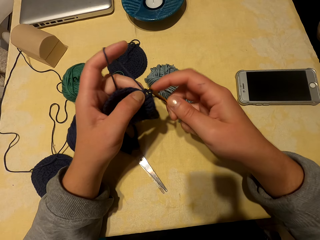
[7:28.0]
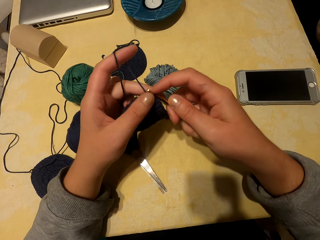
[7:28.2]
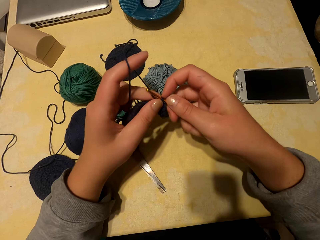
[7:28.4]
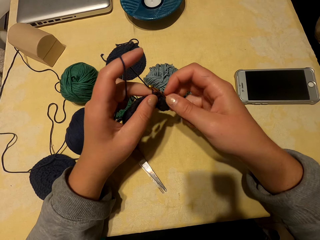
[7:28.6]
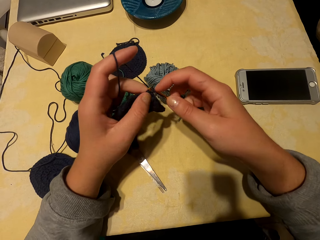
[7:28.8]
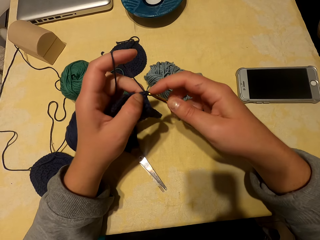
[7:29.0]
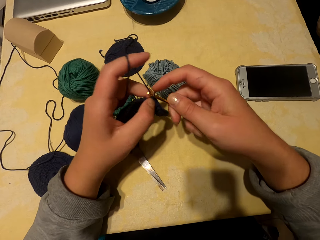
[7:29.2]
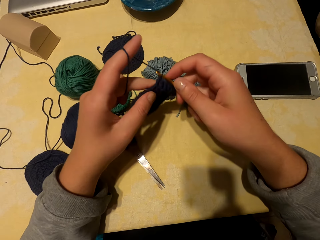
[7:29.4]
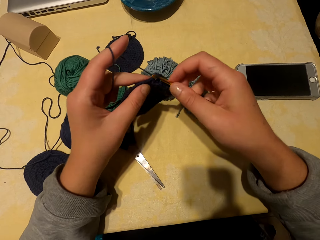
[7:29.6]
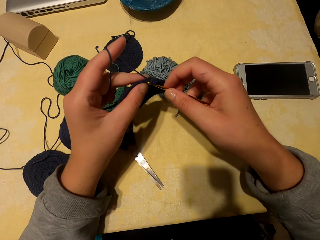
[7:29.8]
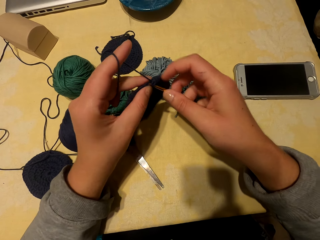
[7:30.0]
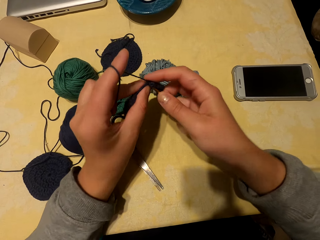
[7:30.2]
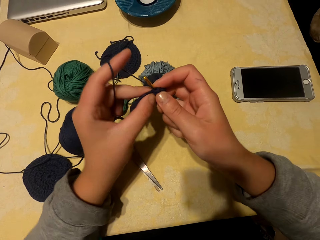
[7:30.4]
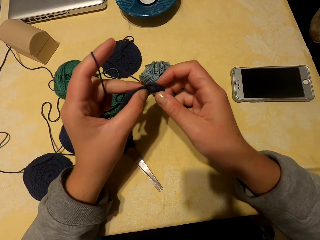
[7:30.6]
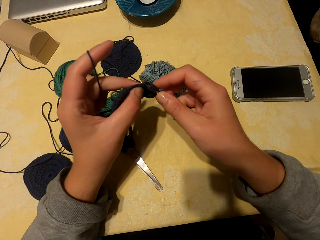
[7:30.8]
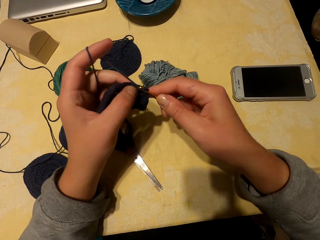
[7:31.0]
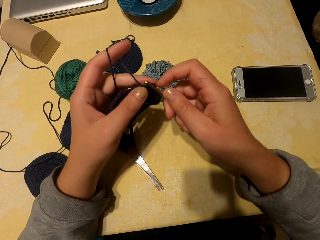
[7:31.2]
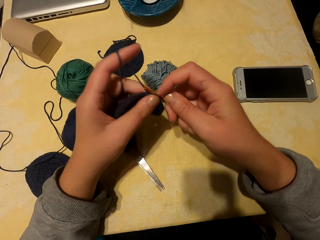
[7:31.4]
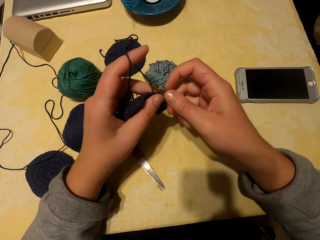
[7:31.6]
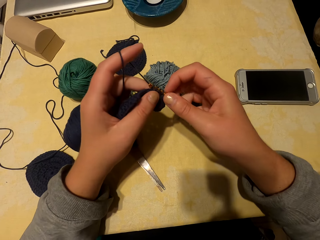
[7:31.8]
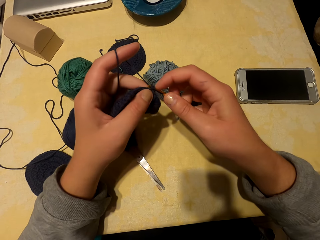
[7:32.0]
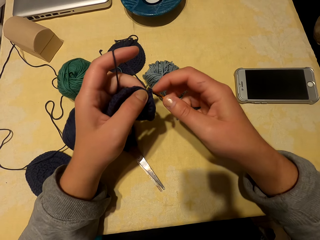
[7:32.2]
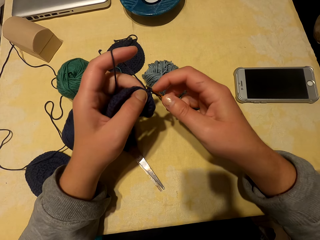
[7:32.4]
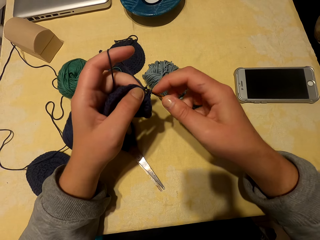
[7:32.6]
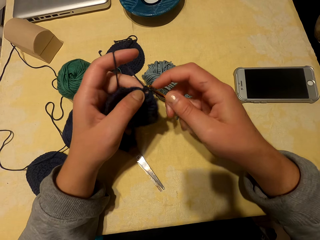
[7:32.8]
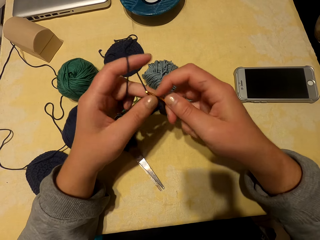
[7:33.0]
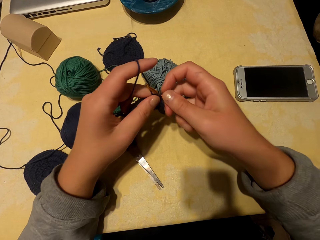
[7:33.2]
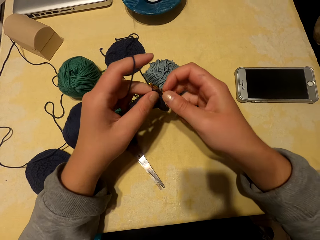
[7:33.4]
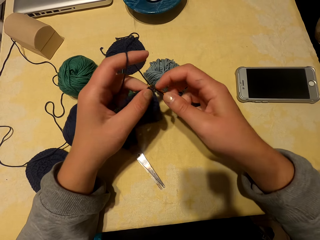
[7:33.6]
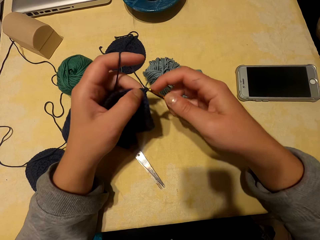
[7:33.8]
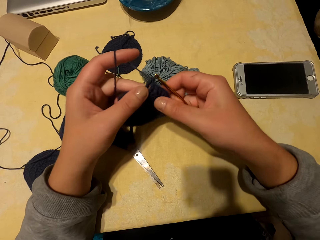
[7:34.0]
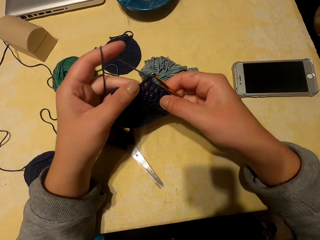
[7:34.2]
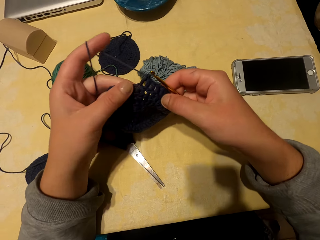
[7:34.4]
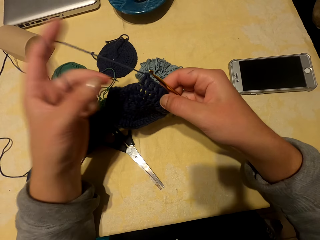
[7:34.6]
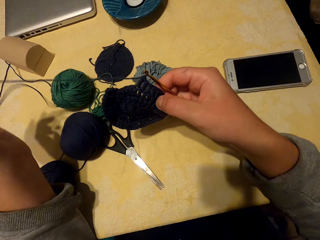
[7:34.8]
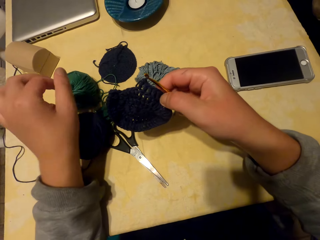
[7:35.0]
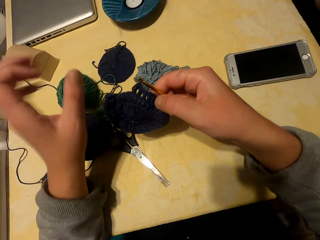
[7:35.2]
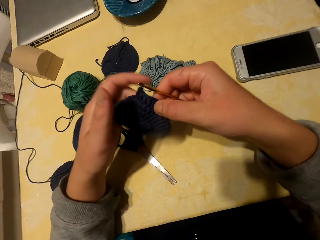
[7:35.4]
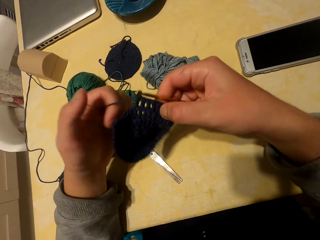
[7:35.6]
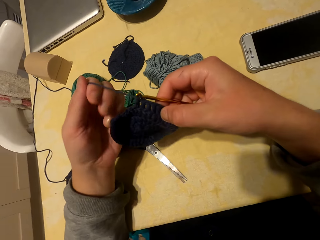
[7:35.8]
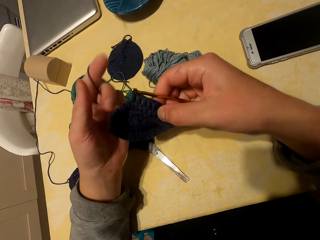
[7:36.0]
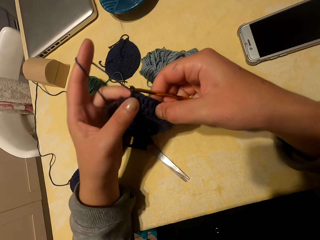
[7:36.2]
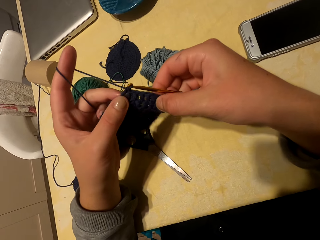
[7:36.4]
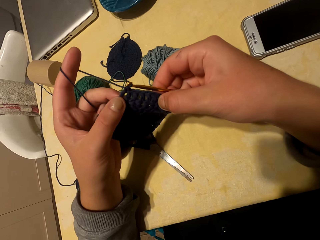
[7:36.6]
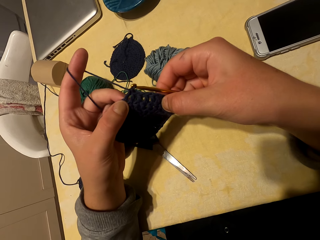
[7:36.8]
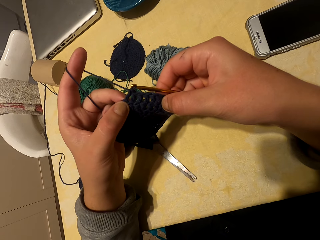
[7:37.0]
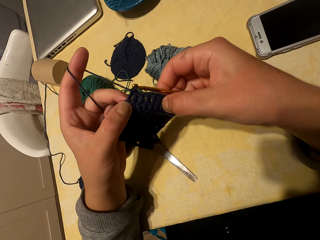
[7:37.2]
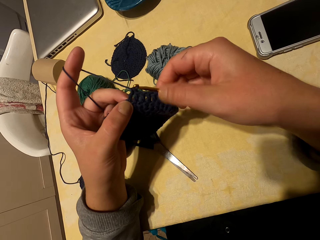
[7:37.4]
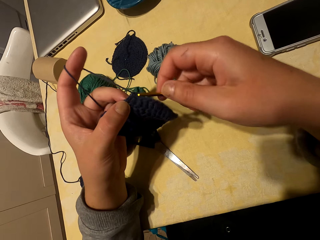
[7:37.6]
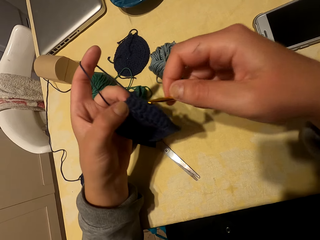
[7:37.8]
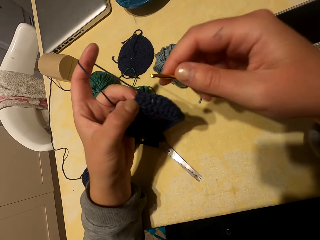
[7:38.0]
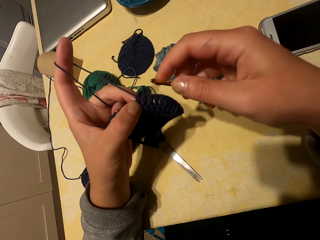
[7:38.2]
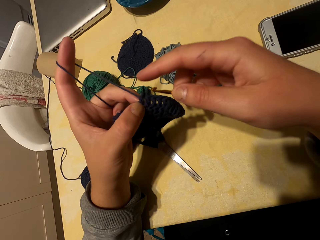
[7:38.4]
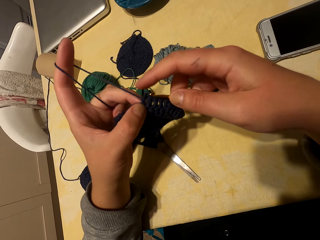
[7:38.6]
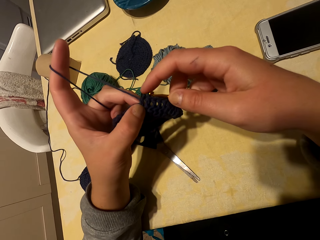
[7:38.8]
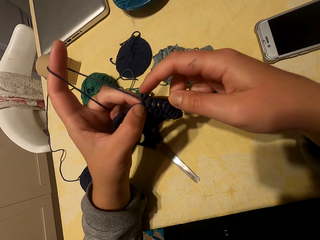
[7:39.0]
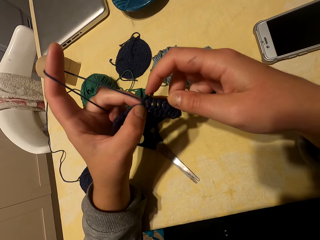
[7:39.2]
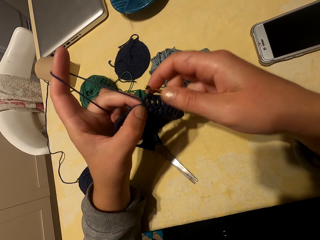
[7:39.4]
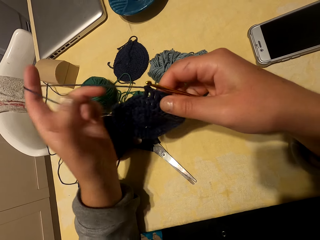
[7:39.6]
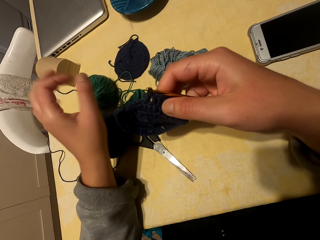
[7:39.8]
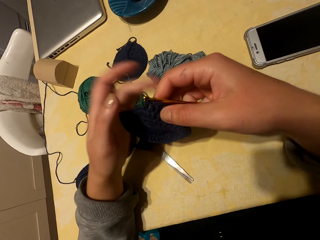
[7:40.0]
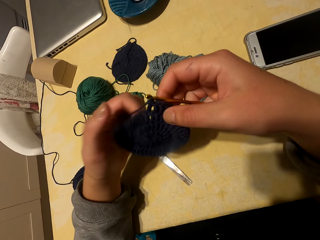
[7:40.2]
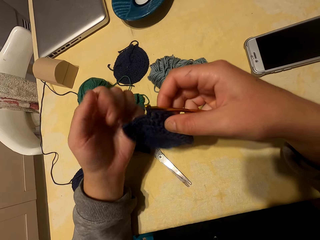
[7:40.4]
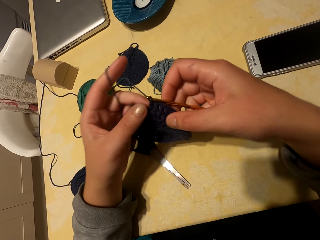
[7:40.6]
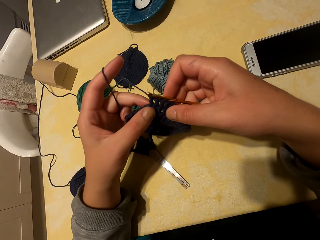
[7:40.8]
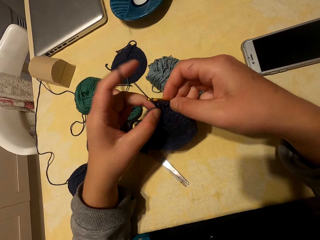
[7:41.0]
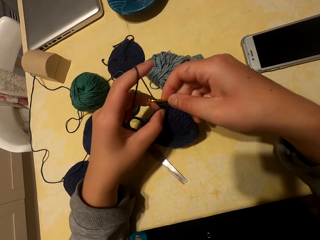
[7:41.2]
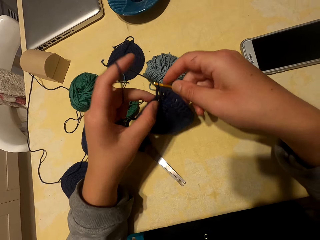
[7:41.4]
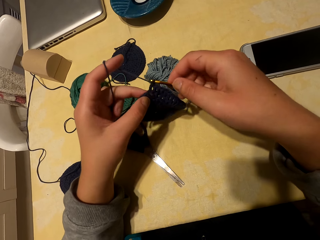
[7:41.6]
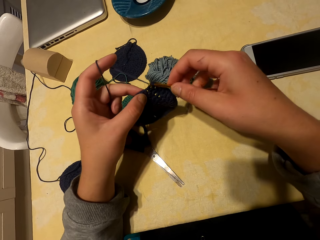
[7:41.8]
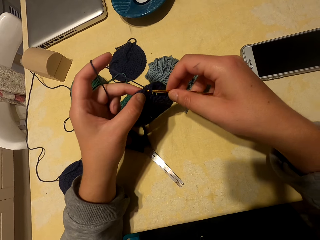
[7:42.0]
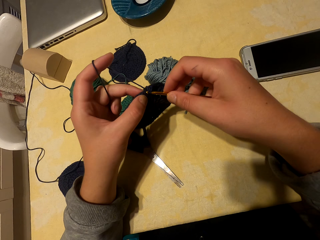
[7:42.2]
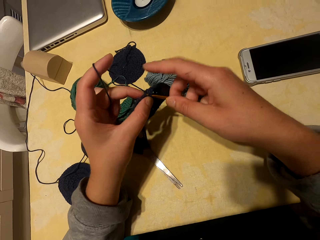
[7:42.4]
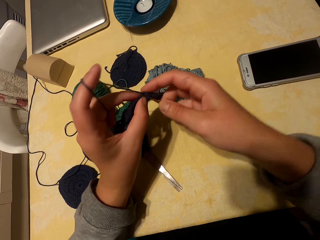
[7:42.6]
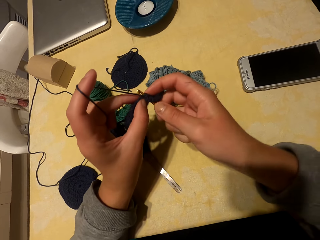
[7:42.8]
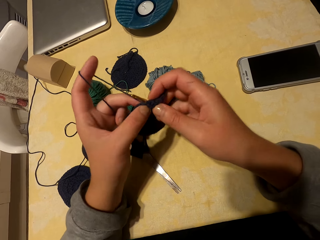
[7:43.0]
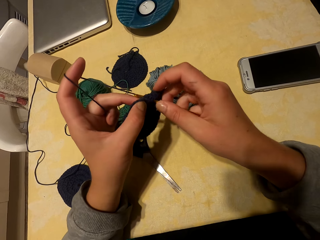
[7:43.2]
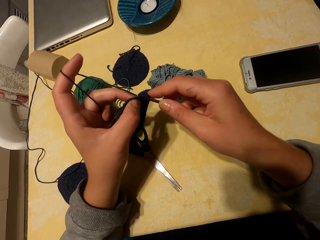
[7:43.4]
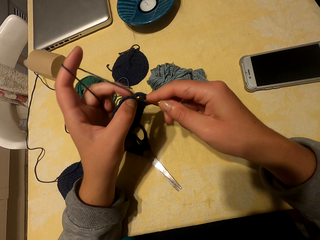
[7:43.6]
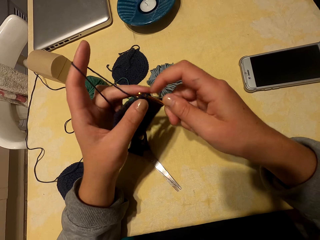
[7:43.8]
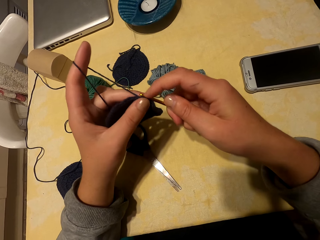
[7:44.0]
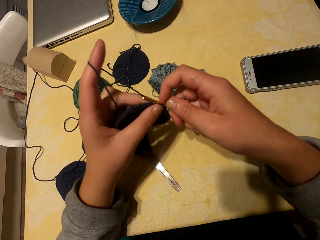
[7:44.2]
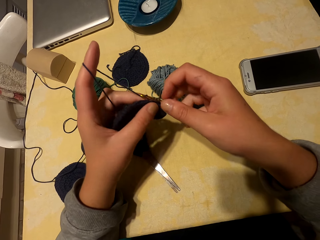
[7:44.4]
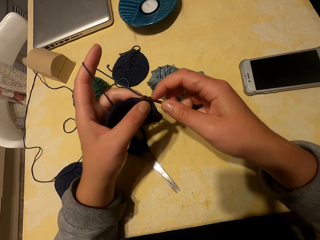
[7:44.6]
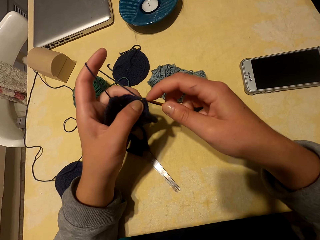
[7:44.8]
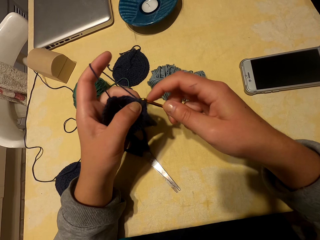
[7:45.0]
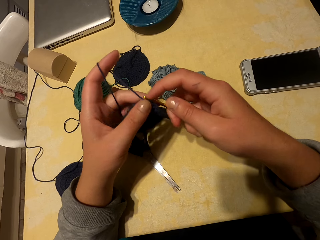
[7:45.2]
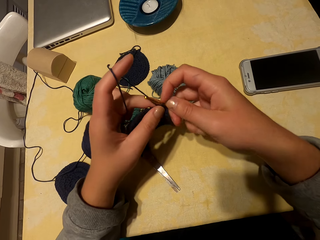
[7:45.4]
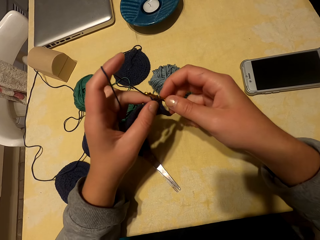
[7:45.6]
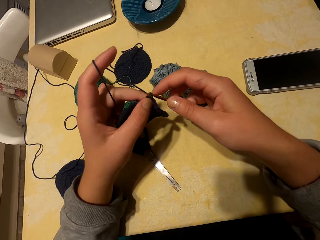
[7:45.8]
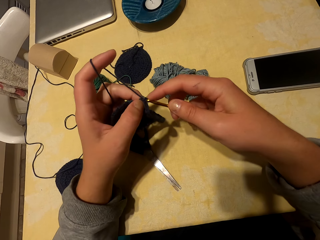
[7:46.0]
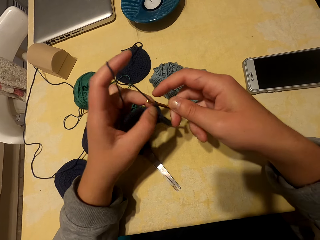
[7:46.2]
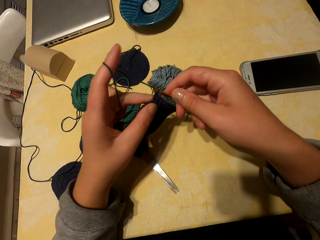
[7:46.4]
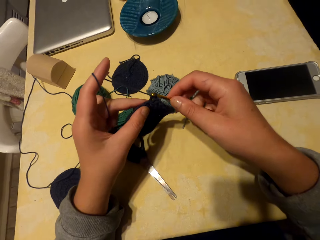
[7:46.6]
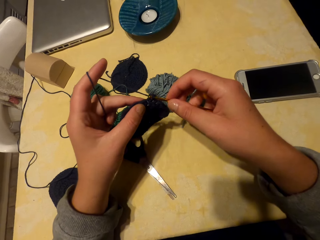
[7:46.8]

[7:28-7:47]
The camera wearer drops the thread. They roll the thread on the hand. They pull the knitting needle. They hook the fabric on the knitting needle. They roll the thread on the hand. They knit the fabric.

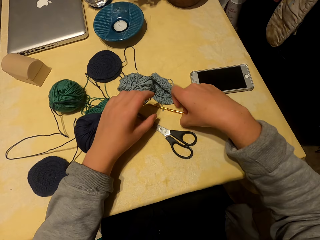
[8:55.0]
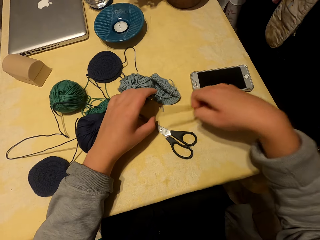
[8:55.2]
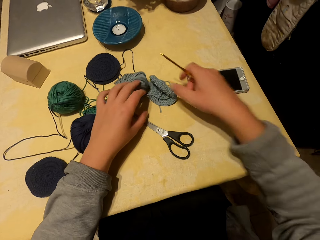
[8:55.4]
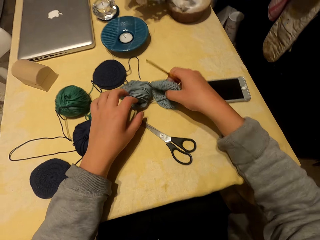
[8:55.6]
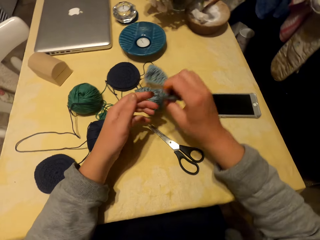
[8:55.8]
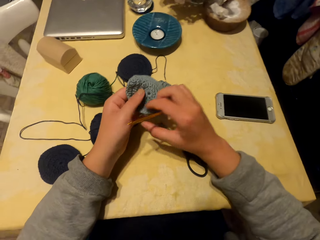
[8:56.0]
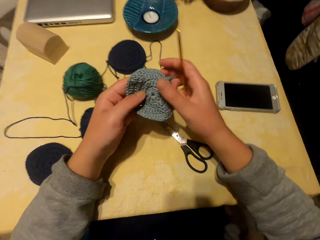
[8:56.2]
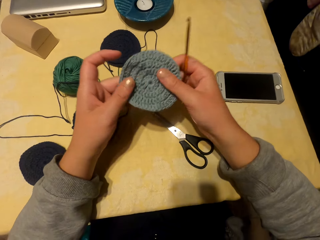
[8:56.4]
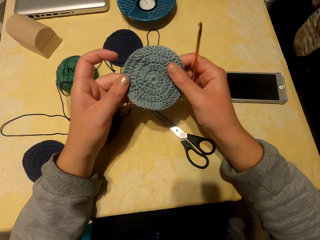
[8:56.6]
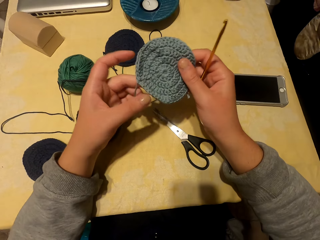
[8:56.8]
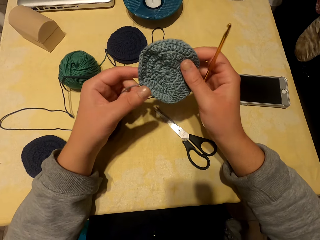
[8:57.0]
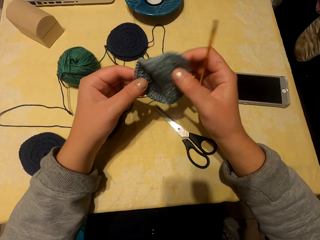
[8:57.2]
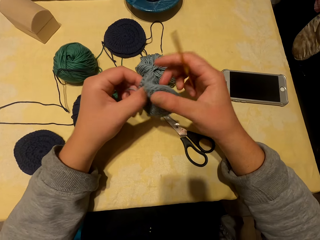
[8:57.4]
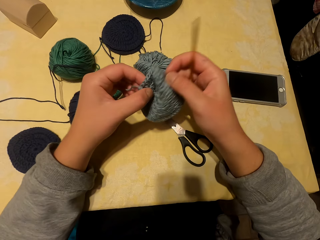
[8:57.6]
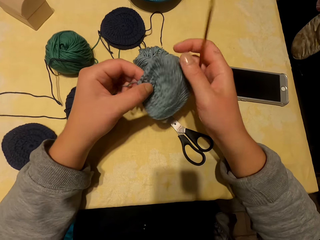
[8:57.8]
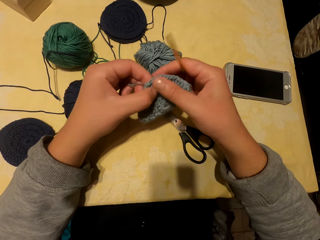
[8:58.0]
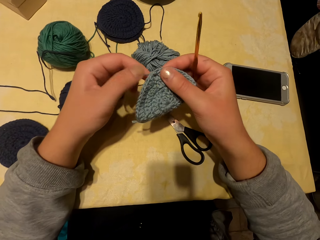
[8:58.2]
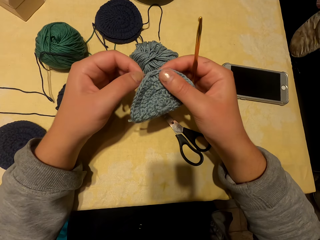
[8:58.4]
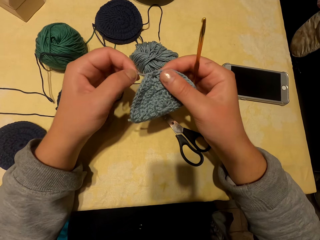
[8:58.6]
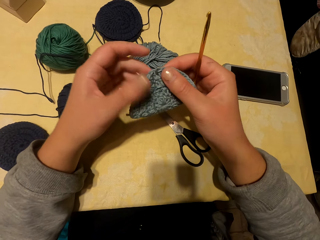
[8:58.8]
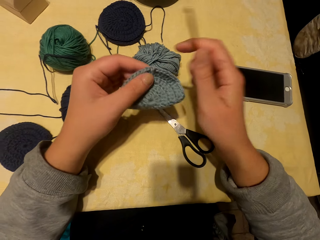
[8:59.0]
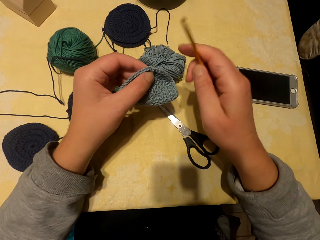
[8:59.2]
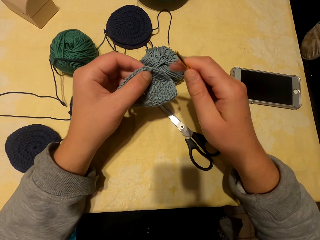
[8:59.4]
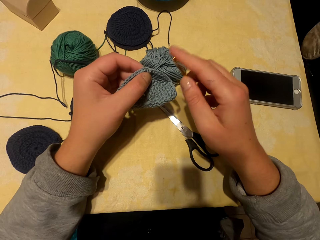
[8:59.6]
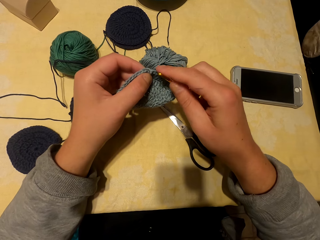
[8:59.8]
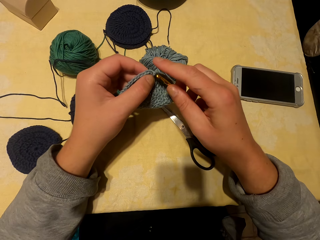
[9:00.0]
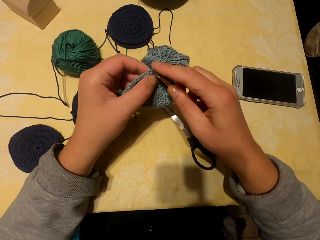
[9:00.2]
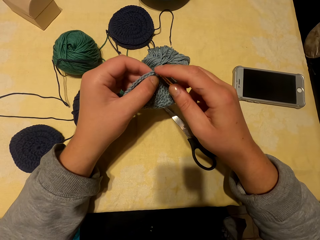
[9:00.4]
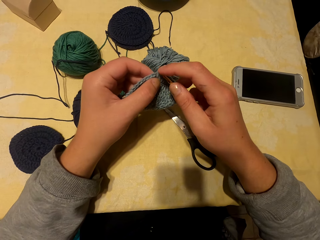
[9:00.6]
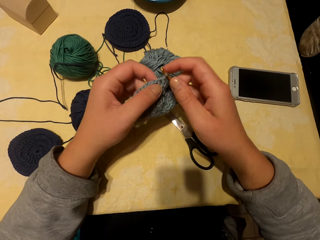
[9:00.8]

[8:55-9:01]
The camera wearer picks up the fabric. They check the fabric. They put the needle in the fabric.
